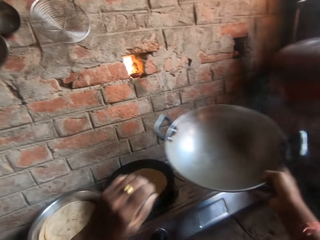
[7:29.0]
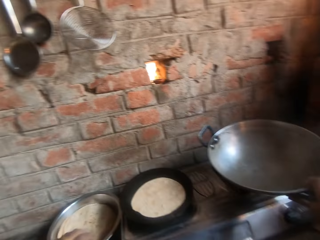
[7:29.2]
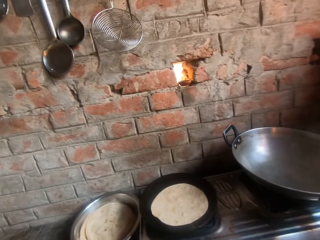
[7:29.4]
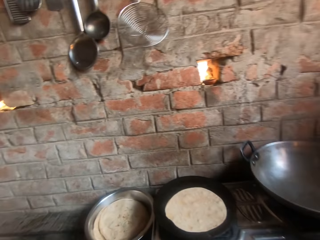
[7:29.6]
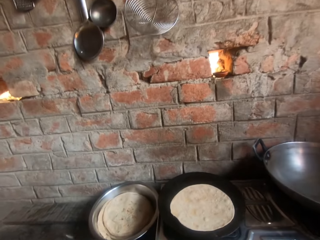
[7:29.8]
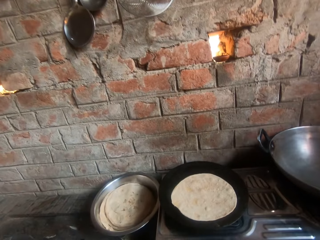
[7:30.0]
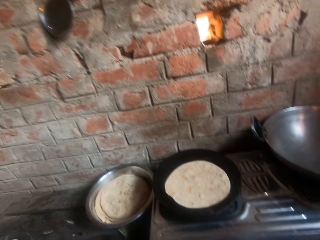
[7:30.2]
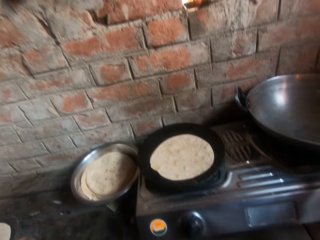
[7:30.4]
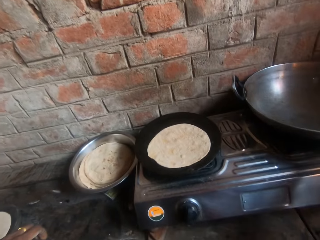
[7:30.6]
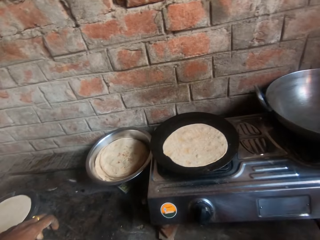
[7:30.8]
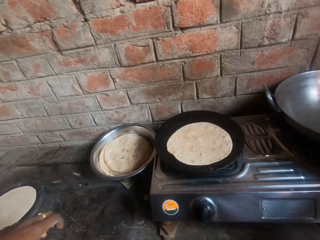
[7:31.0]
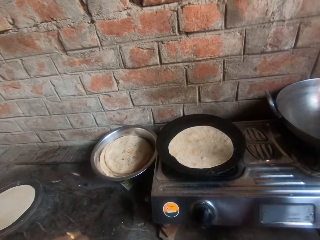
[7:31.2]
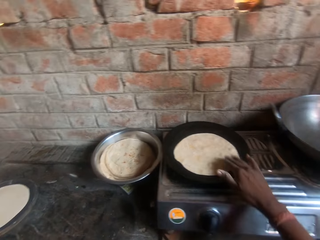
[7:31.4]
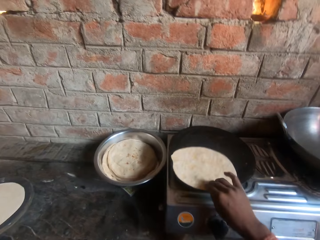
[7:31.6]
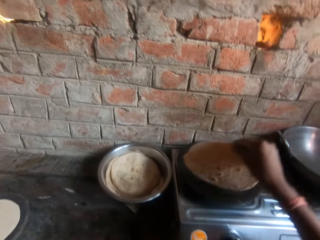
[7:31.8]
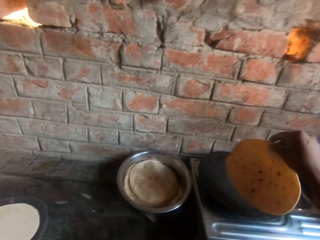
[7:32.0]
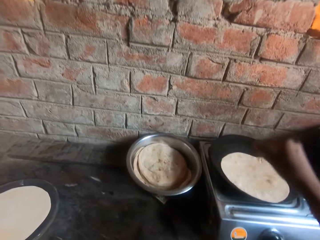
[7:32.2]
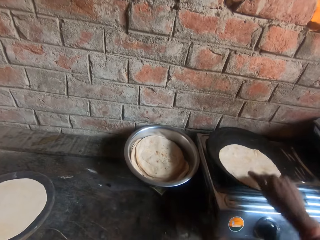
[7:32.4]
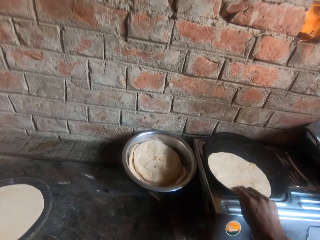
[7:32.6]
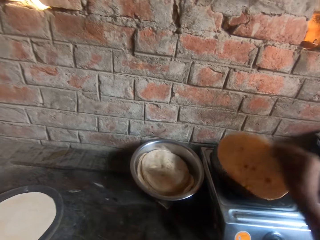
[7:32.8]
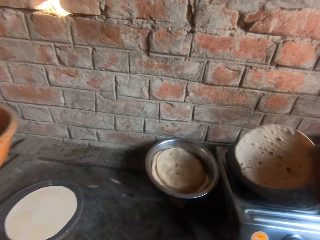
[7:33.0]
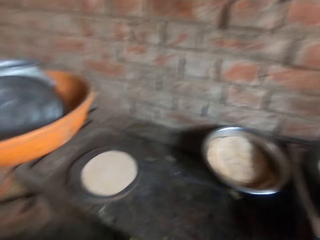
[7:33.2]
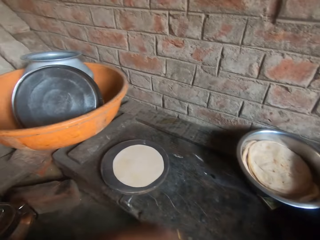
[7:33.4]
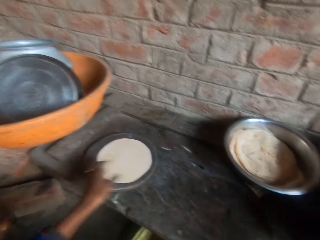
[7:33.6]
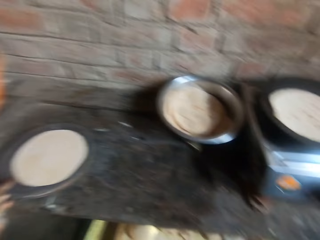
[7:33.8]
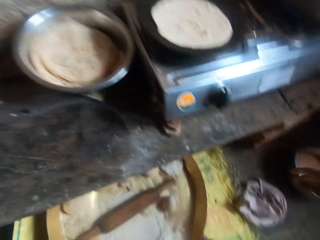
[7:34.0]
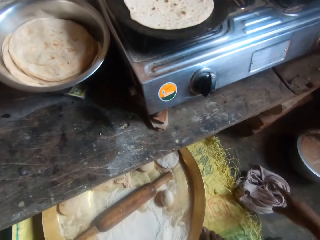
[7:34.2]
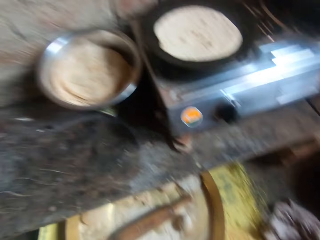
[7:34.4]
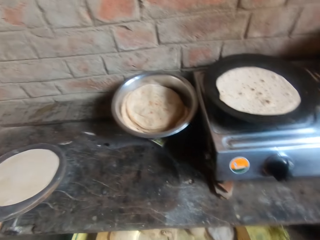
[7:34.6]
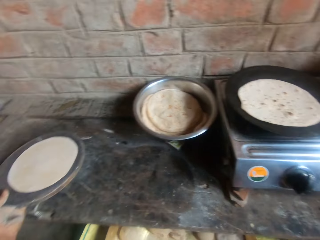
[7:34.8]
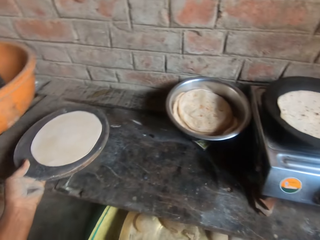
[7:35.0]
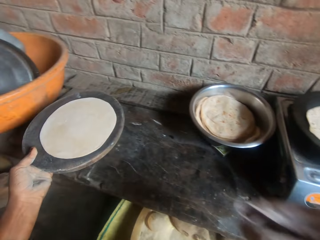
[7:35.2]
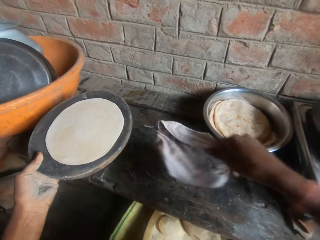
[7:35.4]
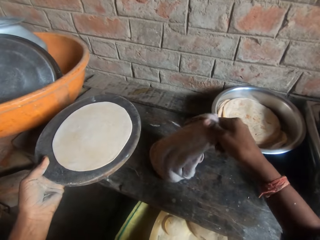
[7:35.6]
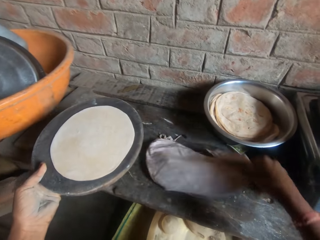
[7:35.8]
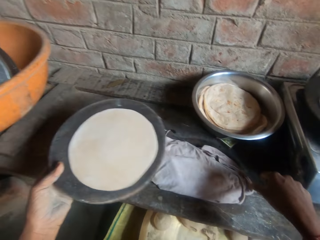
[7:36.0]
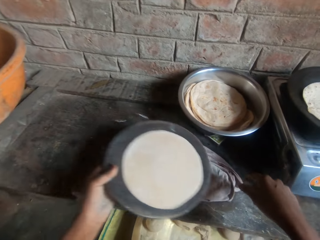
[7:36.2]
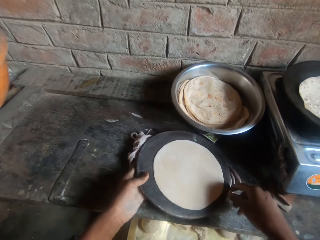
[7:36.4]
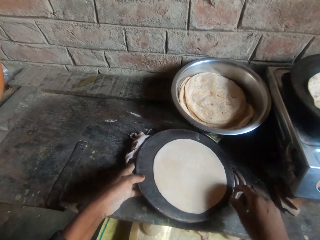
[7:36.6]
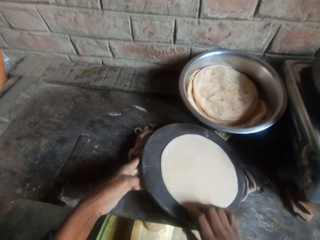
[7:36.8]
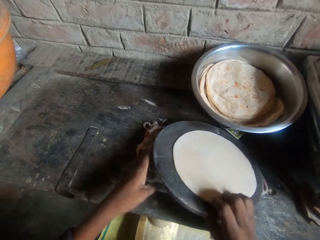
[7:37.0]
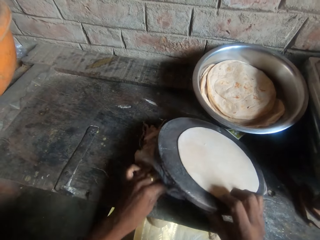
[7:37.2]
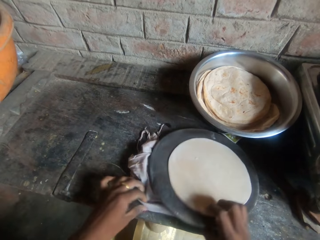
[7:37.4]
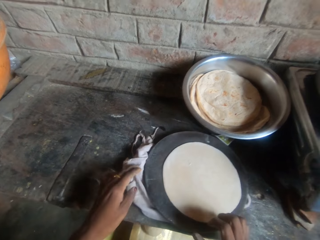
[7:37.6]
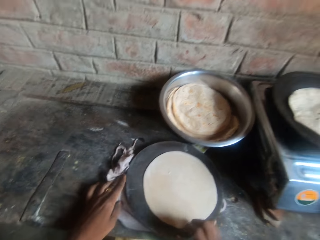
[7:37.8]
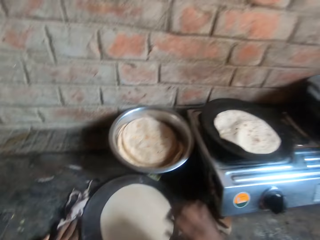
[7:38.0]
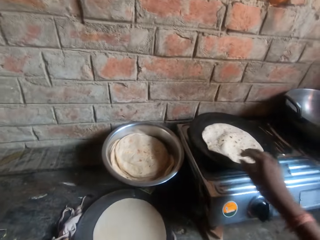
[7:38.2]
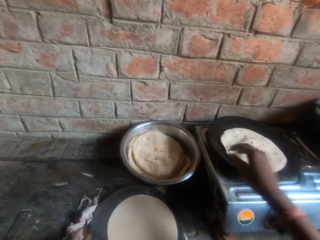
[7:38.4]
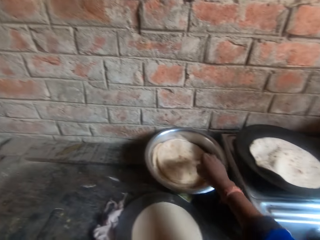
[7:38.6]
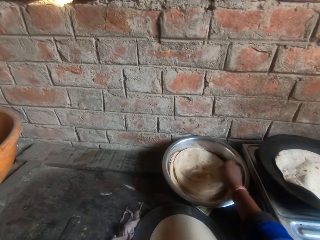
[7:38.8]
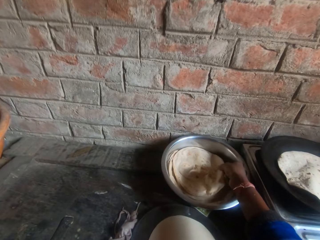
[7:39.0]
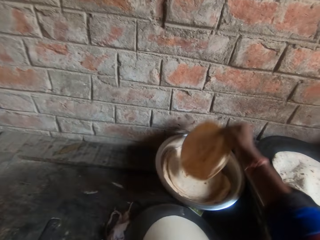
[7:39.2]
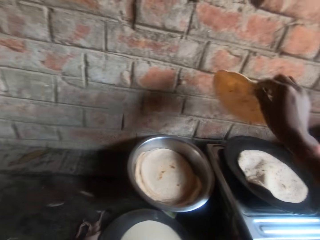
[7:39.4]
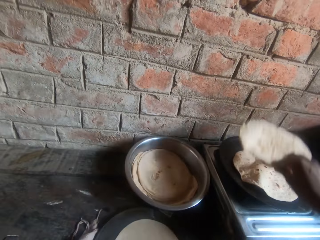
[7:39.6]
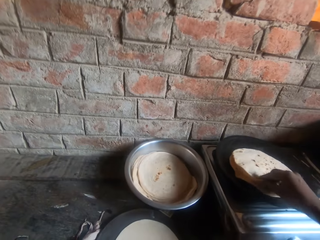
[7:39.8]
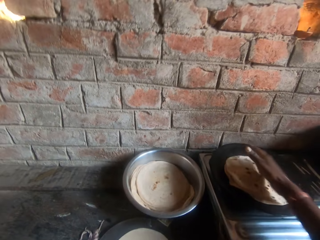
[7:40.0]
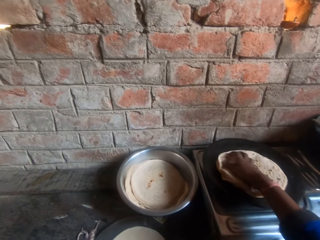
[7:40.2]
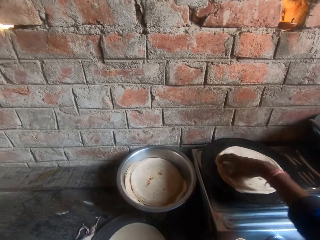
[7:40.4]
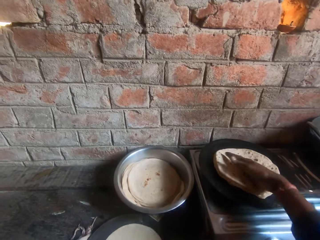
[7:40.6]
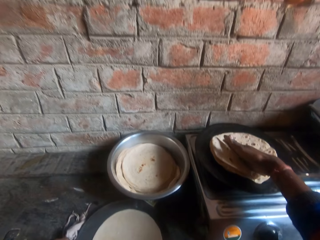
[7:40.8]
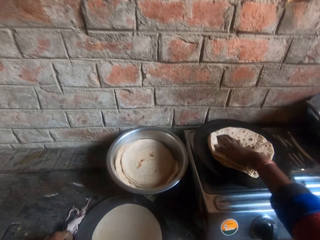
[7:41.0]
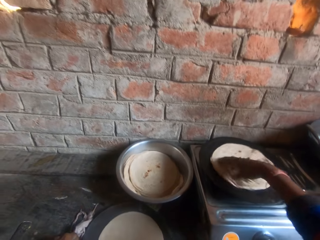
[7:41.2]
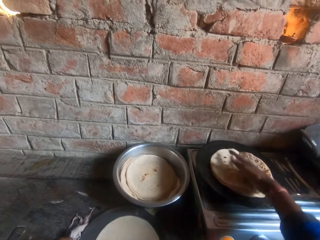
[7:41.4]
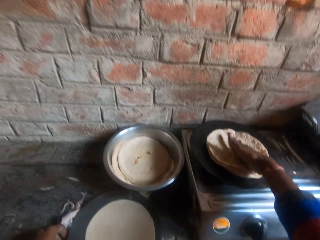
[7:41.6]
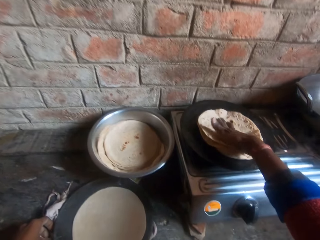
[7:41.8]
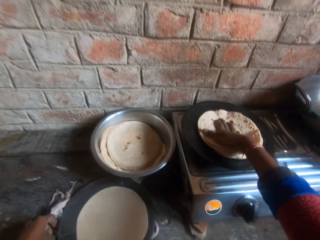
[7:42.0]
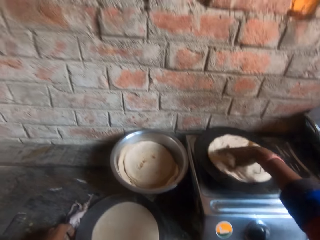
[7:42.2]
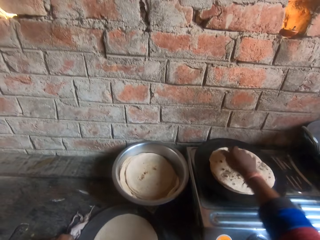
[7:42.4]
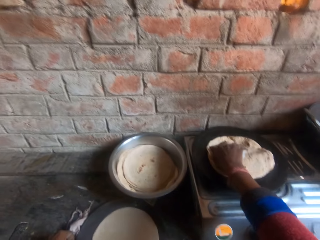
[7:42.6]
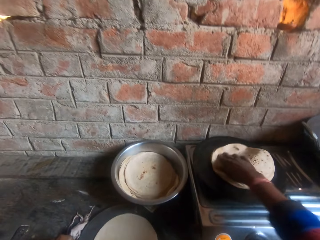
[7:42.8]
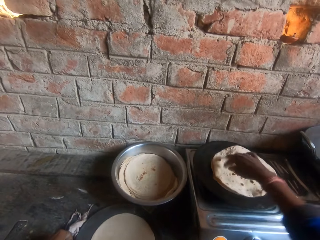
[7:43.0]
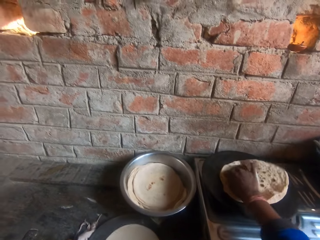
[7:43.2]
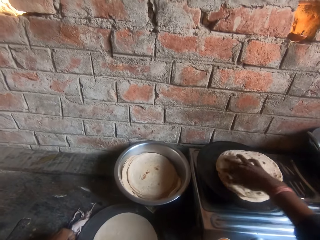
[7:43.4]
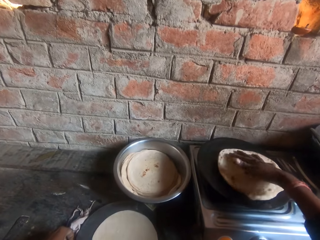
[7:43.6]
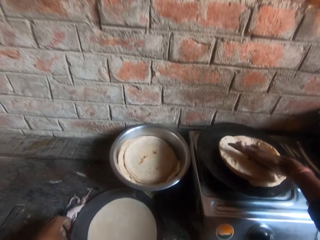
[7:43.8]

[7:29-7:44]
The camera wearer drops the pot on the cooker. They flip the roti on the griddle. They lift the tortilla on the pan. They place a cloth on the table below the board. They lift the pastry board. They place the board on the cloth. They take a tortilla in the pot. They move another roti from the bowl to the griddle. They press the roti together on the griddle. They spin the tortilla.

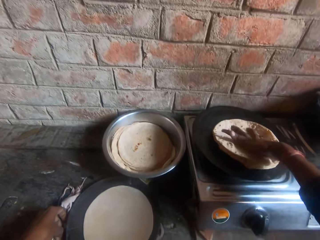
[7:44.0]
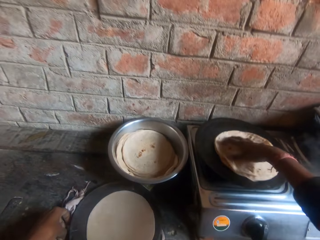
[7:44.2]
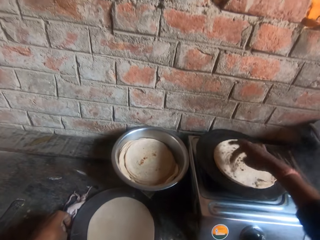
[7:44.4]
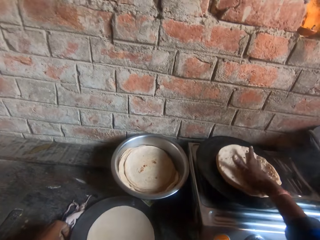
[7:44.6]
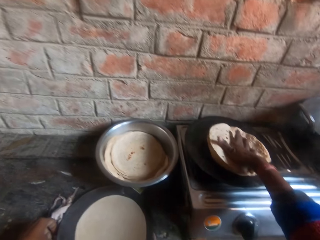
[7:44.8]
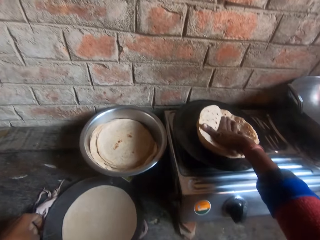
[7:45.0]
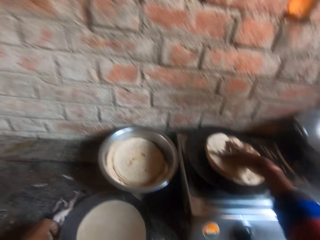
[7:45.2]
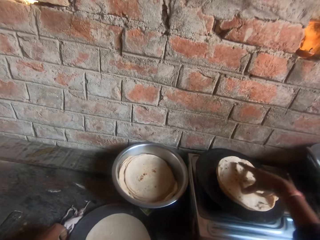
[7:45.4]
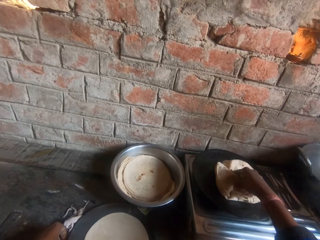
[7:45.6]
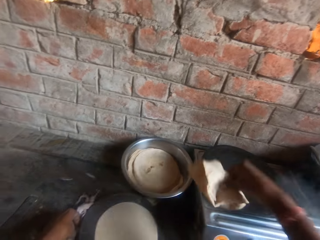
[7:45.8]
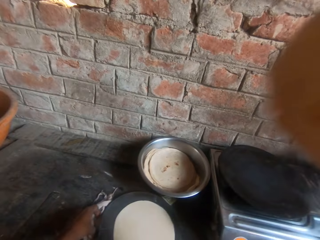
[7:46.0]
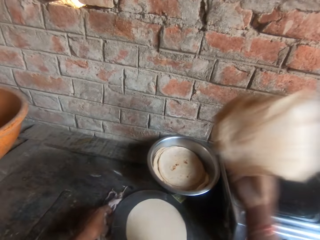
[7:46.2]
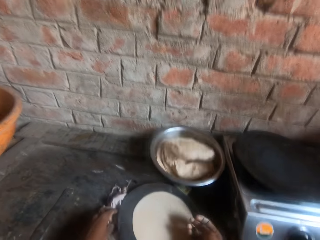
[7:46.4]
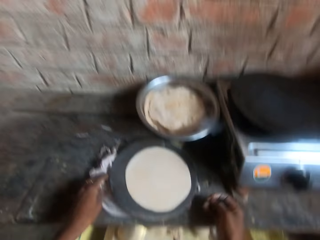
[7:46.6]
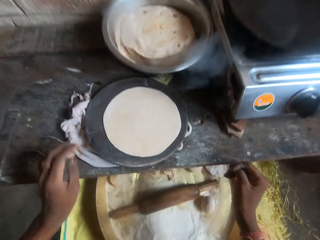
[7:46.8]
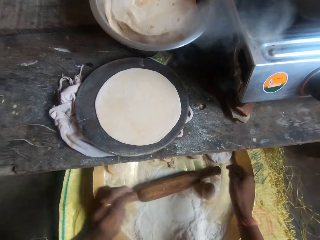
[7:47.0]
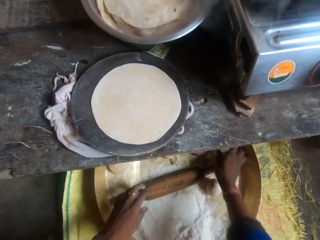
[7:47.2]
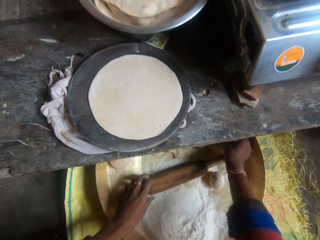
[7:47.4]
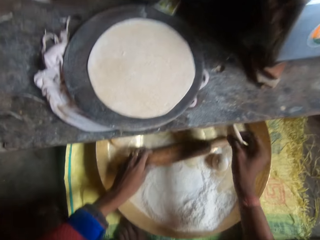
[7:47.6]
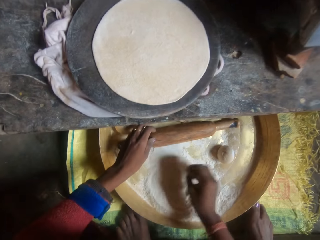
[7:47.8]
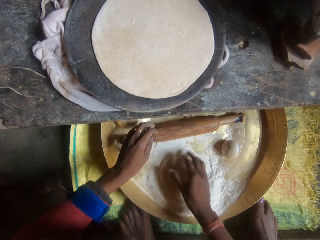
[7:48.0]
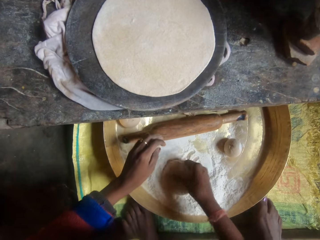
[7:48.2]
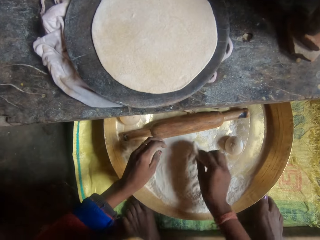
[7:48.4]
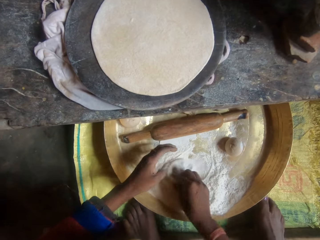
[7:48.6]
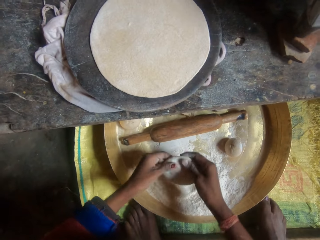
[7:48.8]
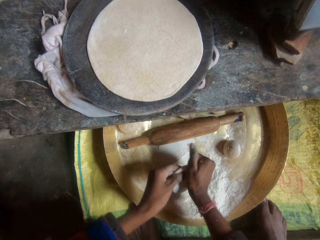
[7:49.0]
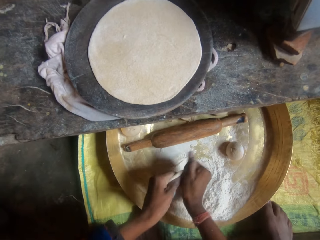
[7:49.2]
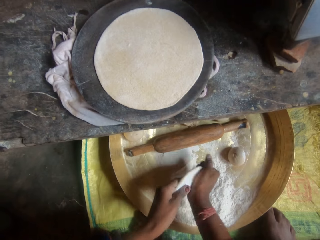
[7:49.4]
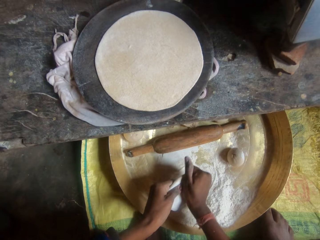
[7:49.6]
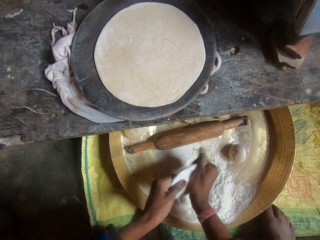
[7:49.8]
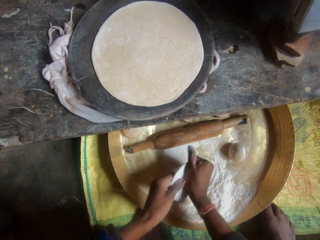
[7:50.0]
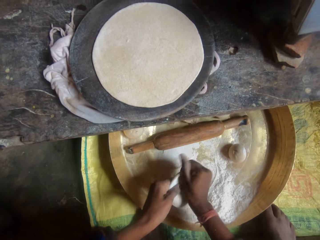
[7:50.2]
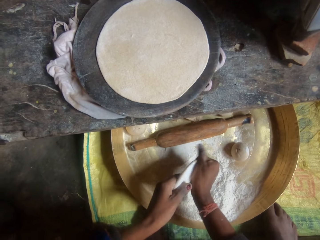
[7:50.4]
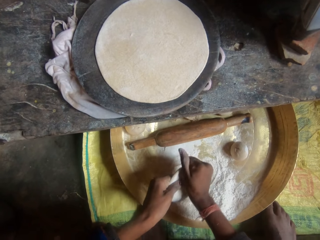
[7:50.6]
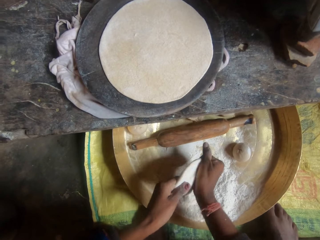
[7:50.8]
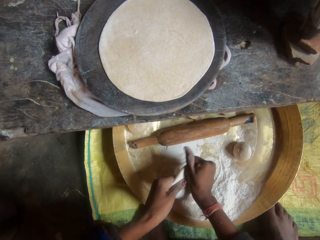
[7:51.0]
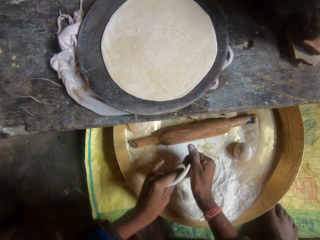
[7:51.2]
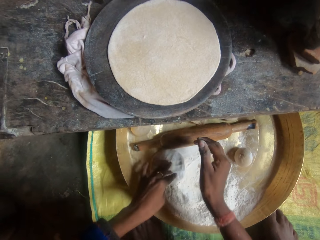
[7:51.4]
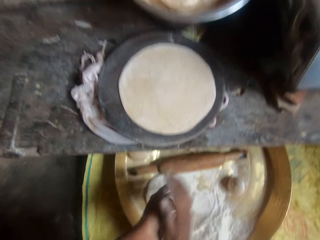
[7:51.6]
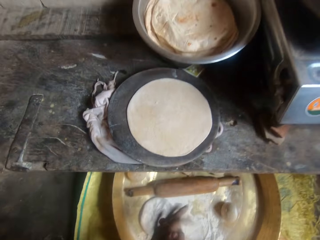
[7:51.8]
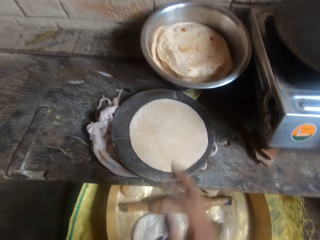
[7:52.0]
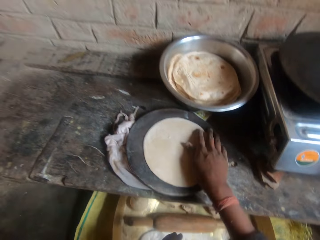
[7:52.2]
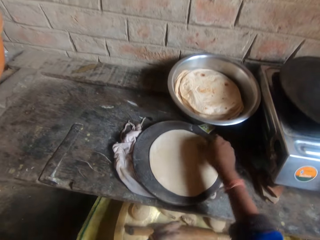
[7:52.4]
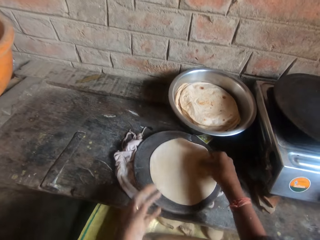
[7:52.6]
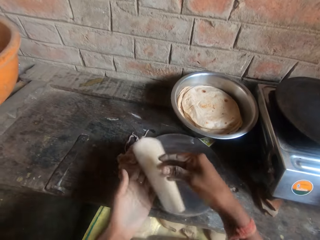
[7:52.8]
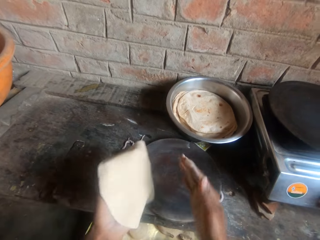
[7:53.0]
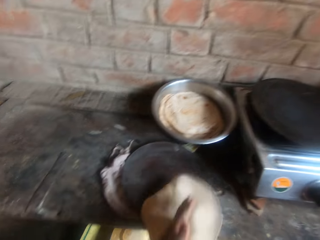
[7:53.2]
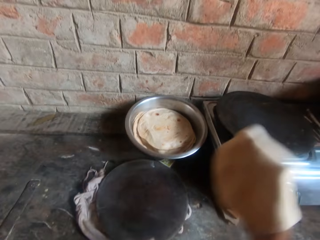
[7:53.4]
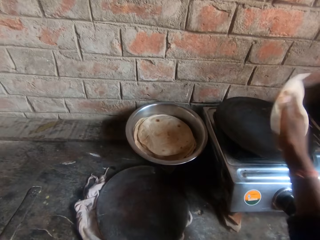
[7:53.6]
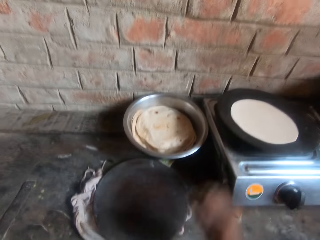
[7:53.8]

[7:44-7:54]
The camera wearer lifts the tortilla. He drops the roti in the bowl. He takes a dough. He dips the dough in flour. He rolls the dough in flour inside the bucket. He kneads the dough with his hands. He wipes his hands. He takes the dough from the pastry.
